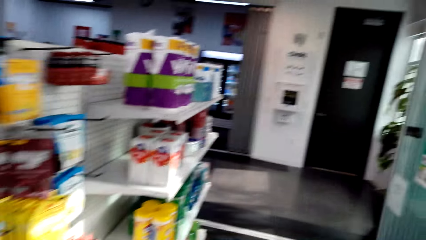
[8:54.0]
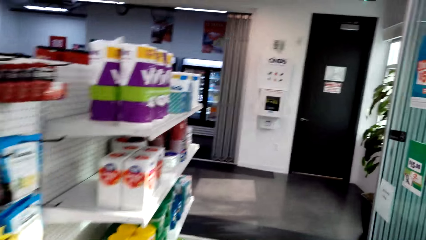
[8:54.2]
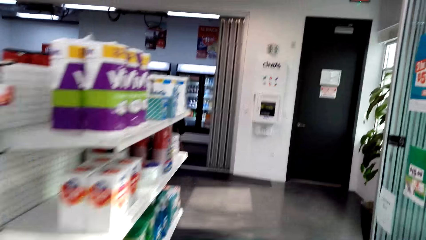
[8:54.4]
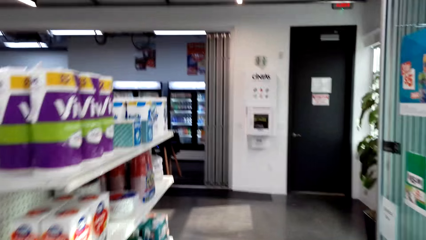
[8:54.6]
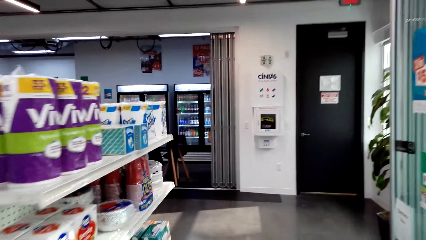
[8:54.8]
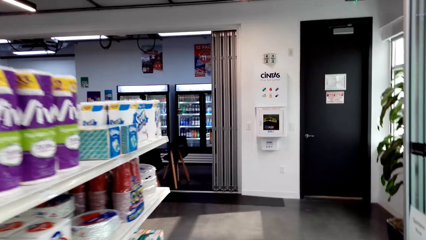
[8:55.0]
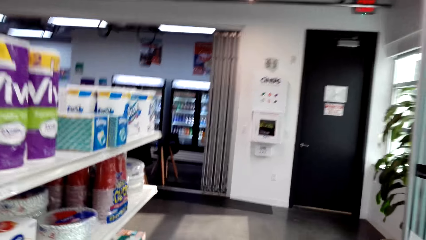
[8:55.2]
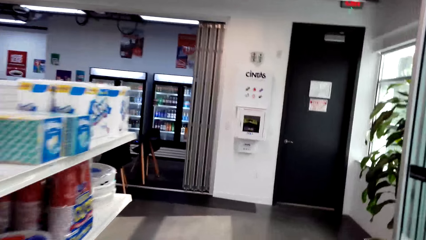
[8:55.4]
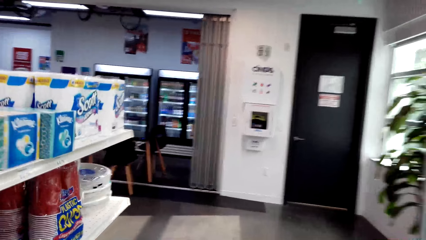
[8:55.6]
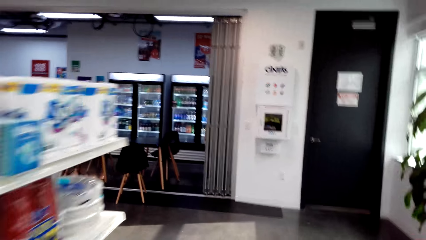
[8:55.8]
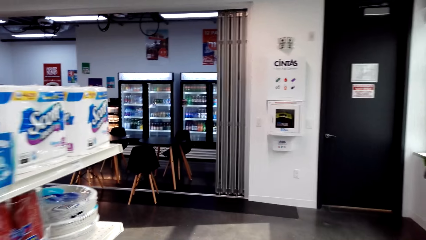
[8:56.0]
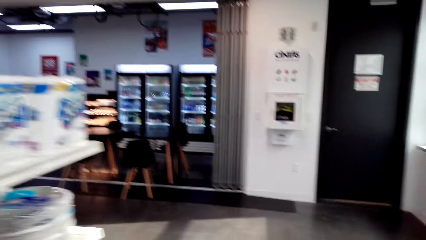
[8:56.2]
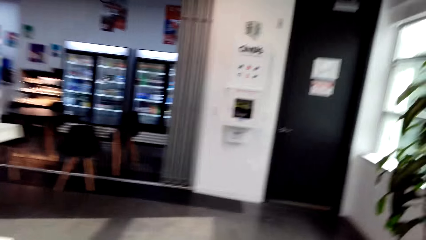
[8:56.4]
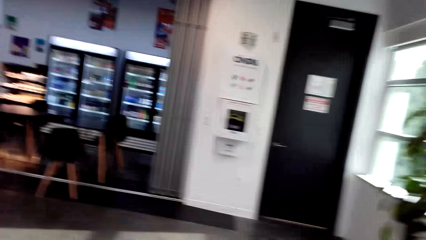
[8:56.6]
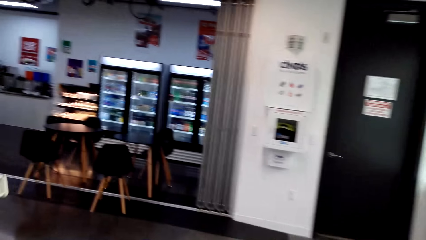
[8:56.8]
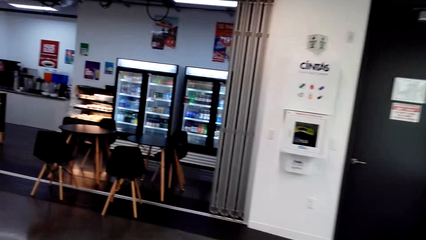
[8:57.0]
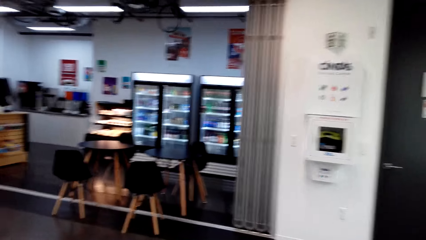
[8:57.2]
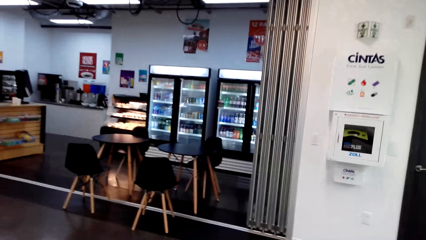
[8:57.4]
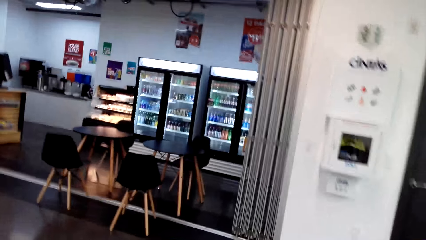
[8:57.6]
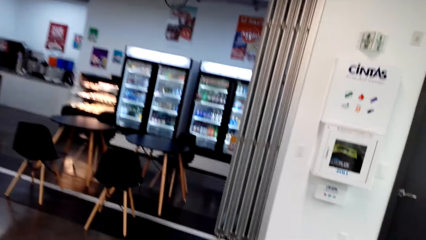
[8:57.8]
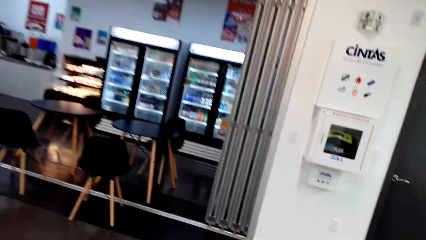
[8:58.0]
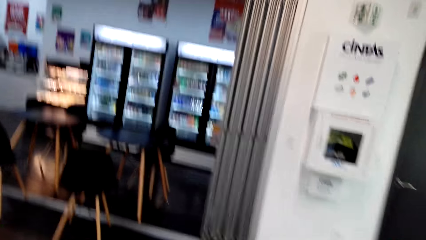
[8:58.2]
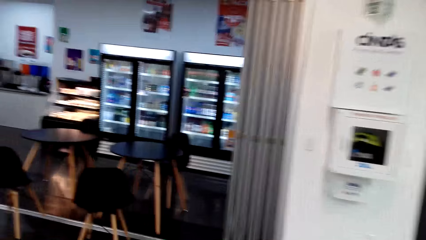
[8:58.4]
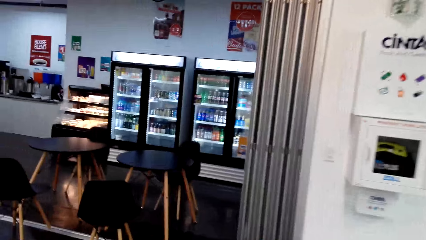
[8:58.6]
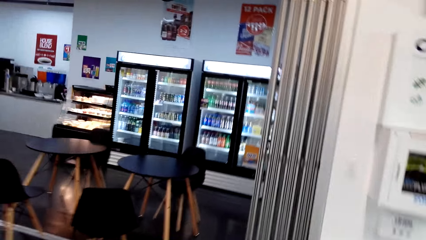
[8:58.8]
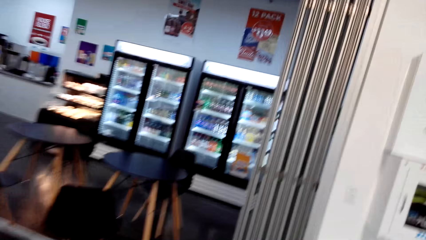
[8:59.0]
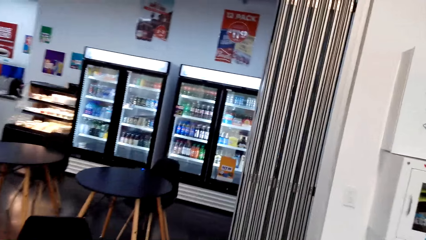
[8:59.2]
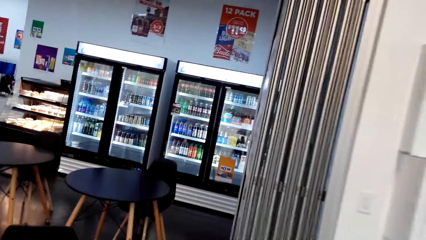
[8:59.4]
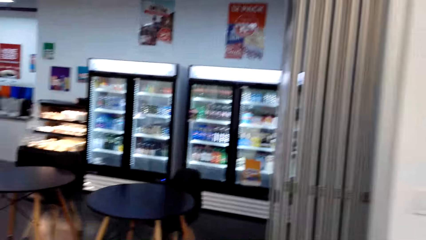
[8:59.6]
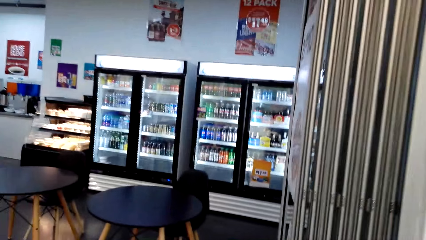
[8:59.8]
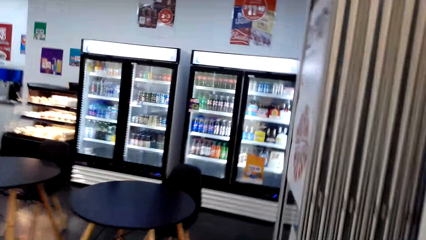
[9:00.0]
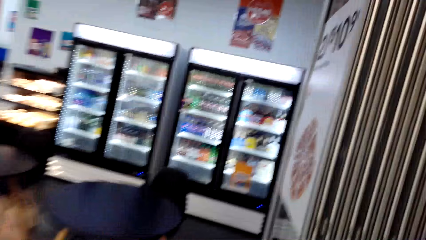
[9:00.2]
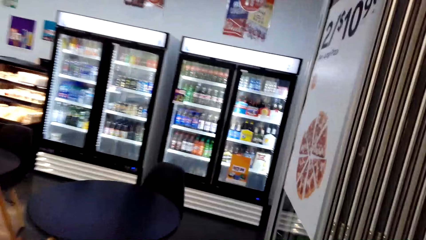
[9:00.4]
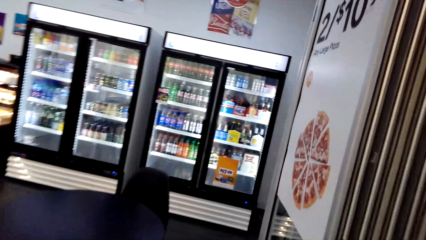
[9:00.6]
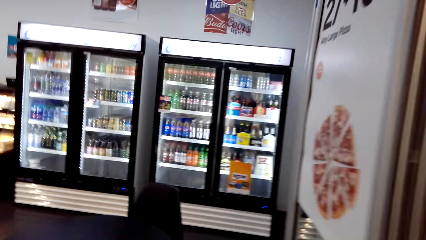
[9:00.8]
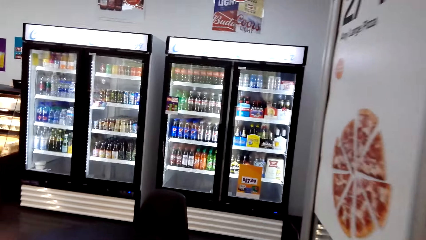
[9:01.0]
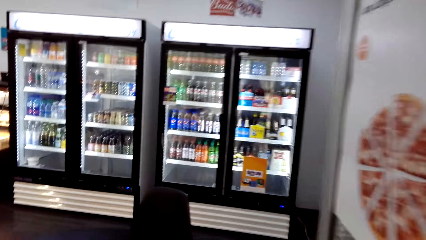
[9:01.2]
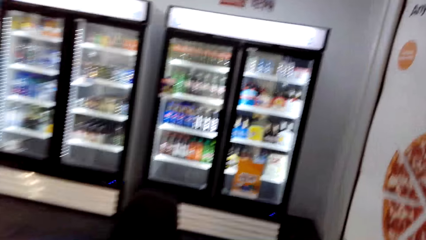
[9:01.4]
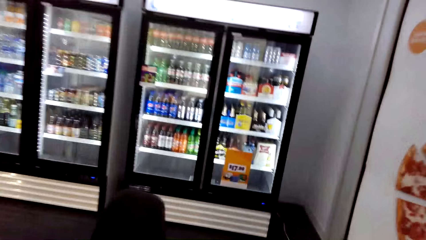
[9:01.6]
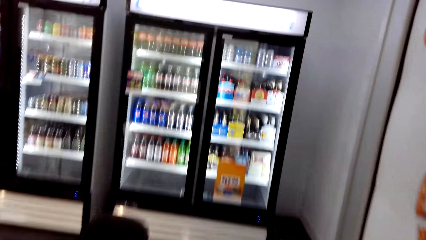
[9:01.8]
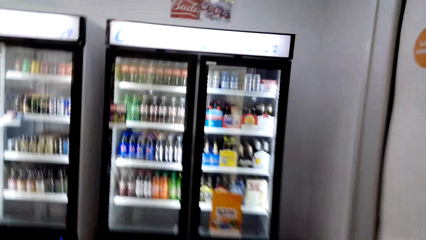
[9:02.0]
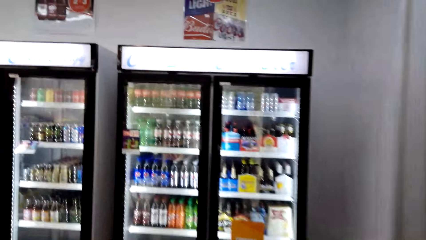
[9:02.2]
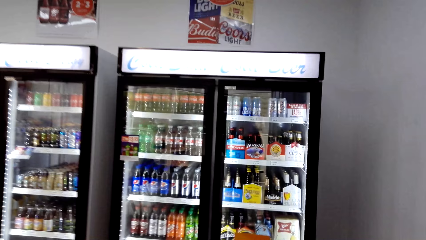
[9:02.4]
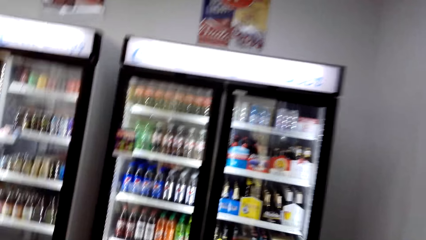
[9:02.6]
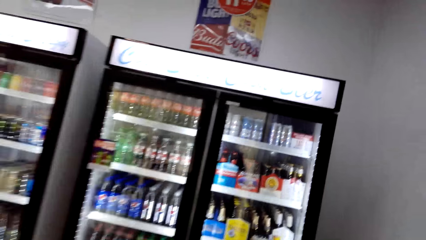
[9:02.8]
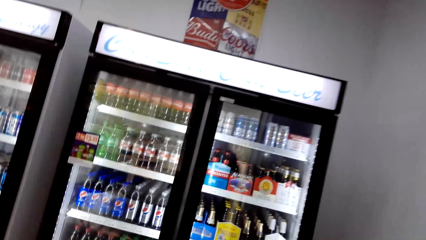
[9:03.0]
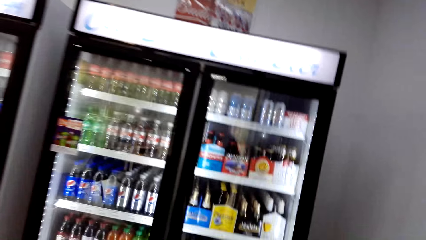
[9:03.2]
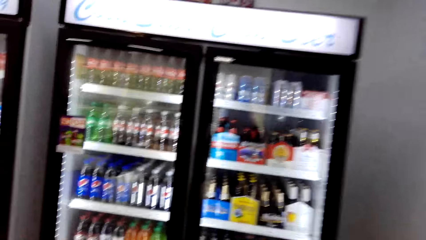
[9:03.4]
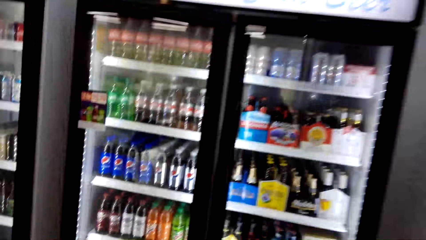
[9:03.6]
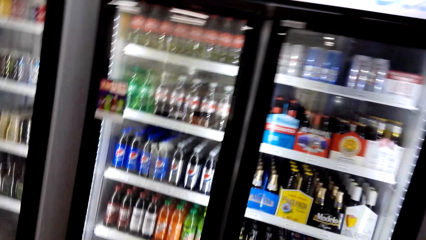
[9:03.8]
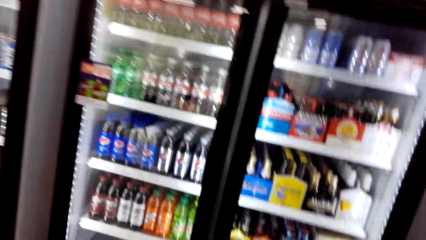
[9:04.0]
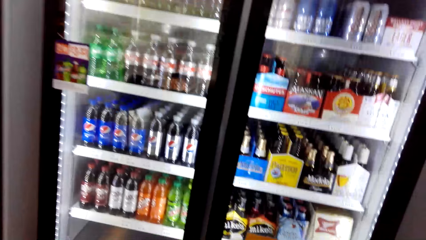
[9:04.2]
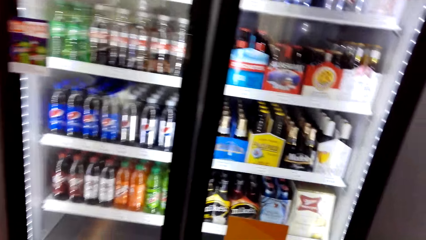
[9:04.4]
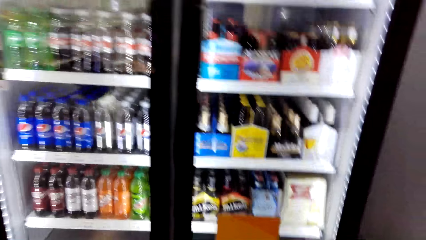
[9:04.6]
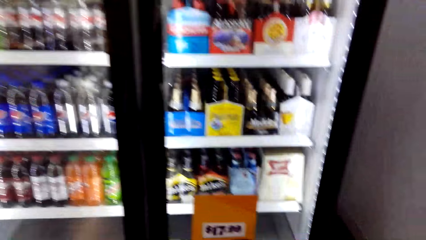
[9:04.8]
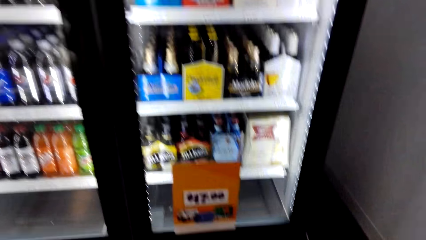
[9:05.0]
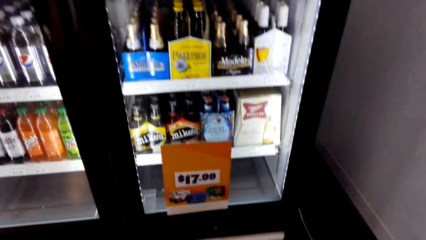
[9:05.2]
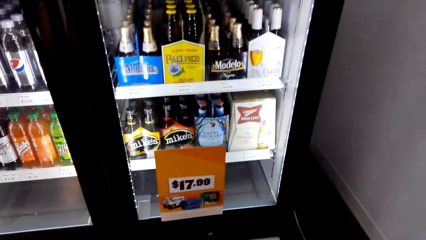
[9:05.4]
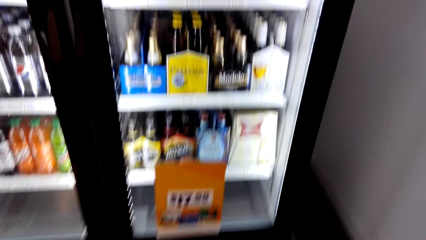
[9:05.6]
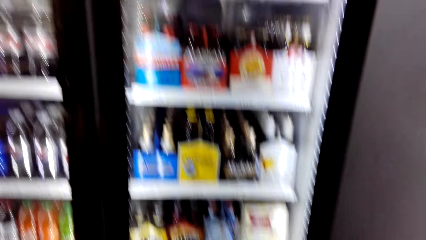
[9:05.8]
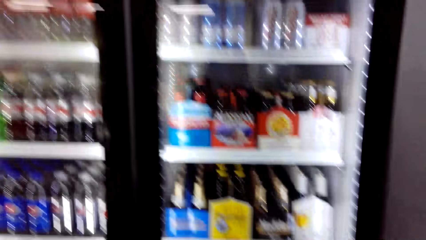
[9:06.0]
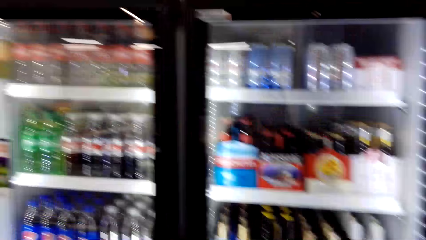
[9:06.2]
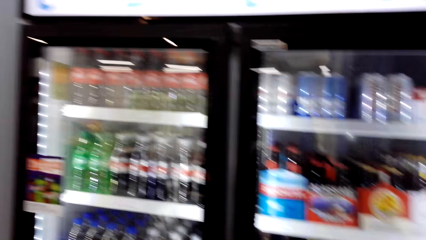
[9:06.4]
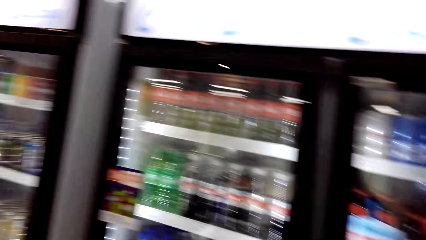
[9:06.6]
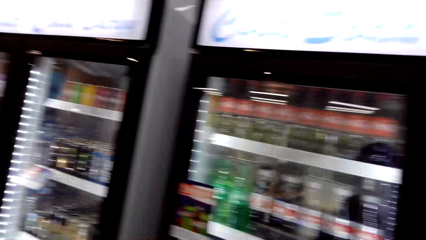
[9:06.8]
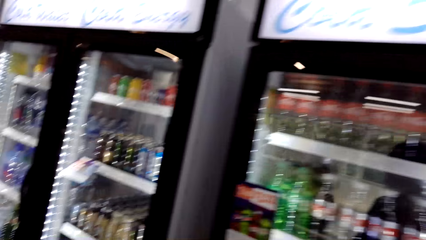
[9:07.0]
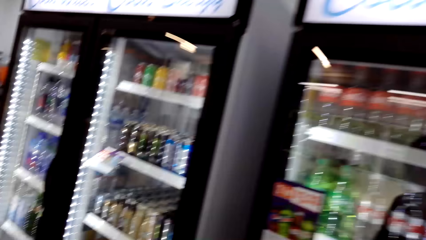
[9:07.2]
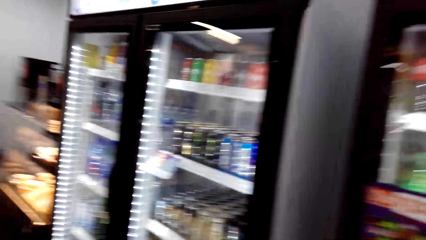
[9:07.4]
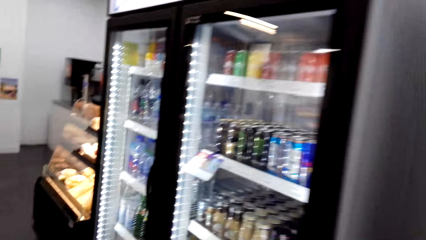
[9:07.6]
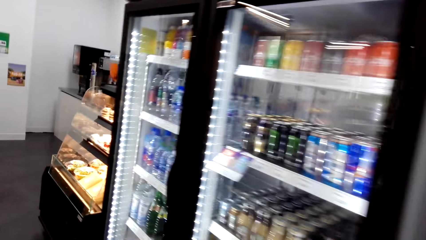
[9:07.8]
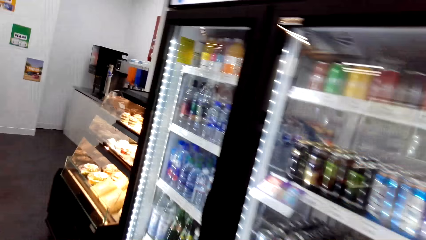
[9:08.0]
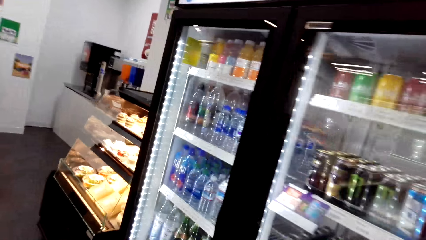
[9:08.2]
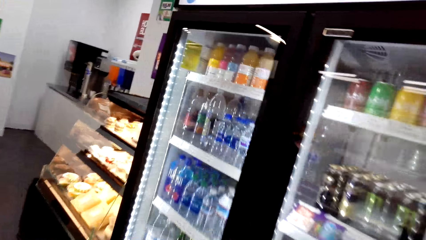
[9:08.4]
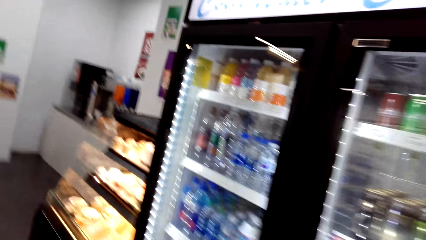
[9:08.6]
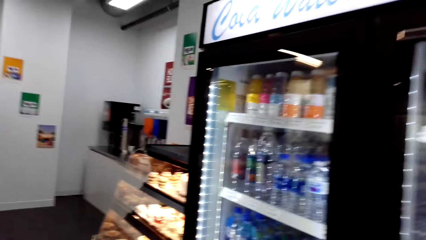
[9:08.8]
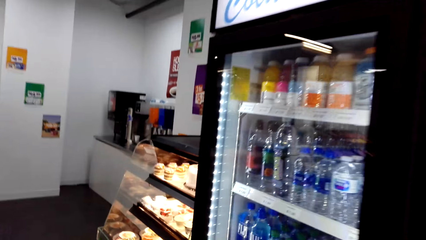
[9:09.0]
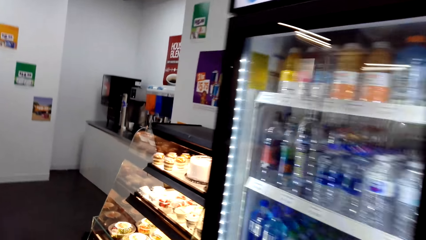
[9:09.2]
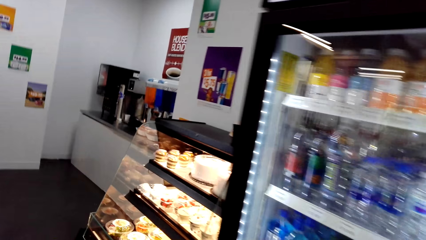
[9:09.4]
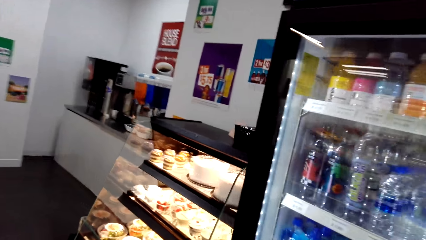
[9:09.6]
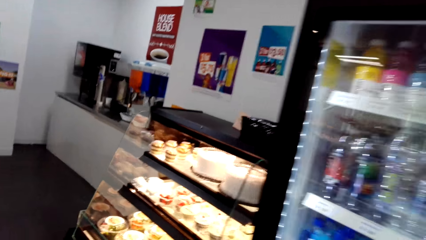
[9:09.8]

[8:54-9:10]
The camera wearer walks to the supermarket fridge. They walk to the supermarket pastry side.
